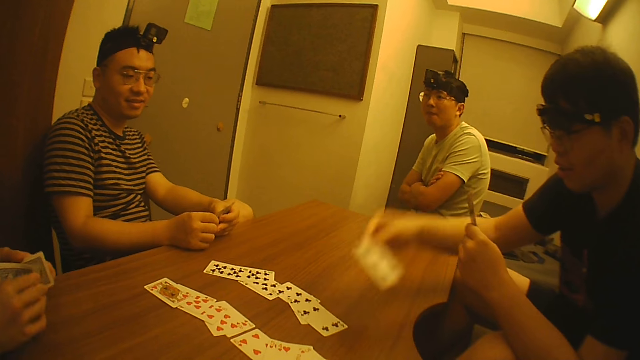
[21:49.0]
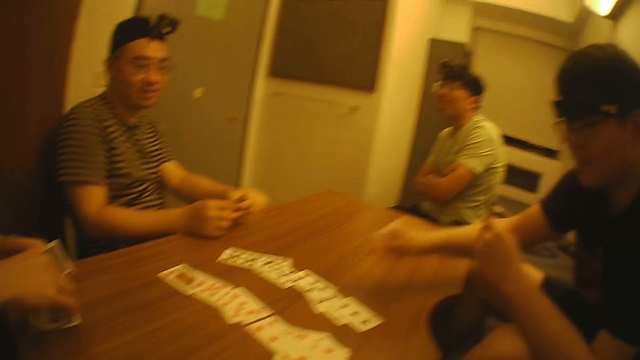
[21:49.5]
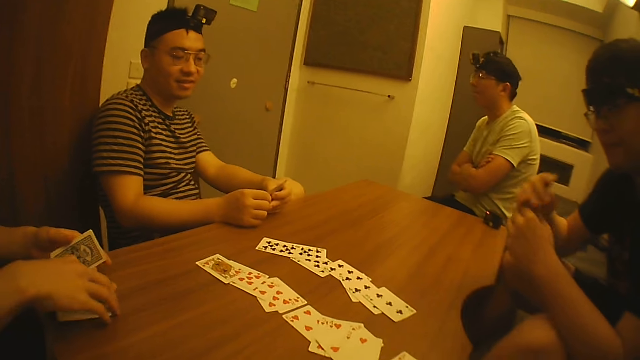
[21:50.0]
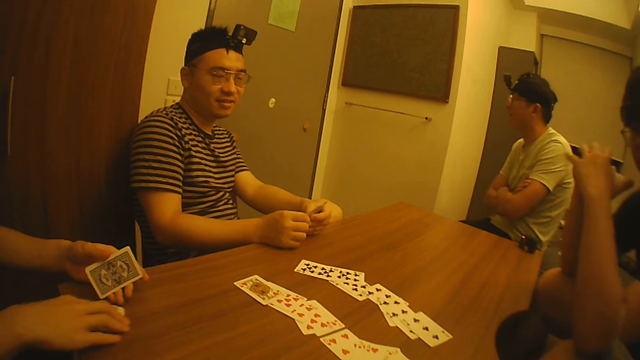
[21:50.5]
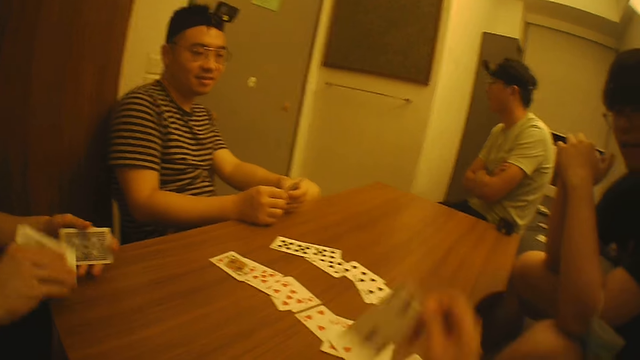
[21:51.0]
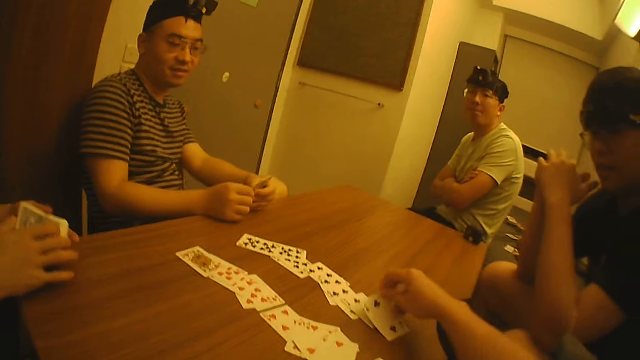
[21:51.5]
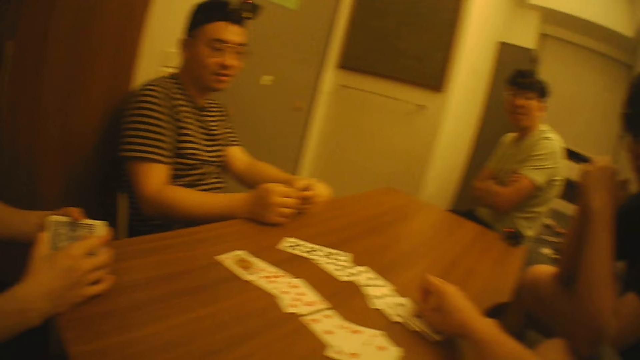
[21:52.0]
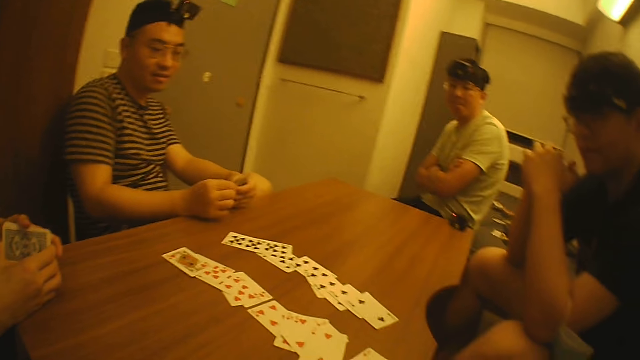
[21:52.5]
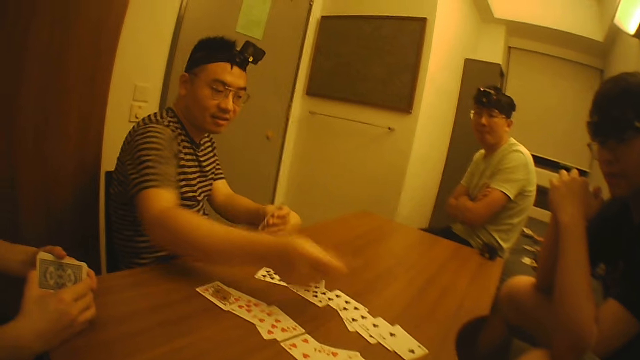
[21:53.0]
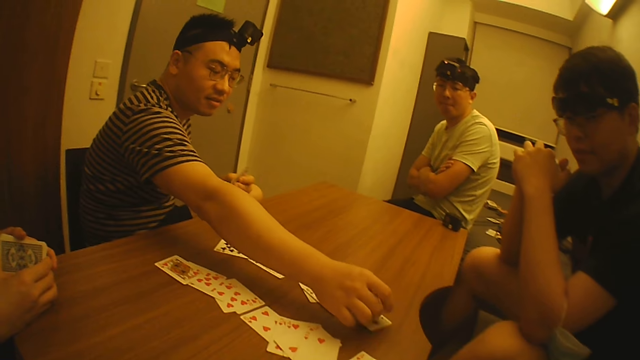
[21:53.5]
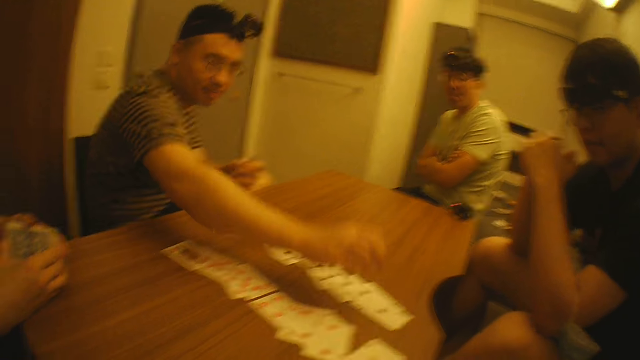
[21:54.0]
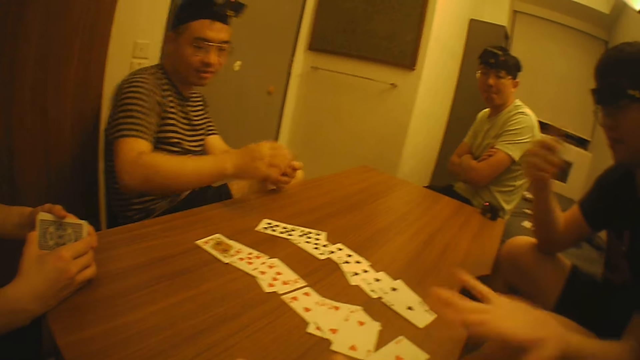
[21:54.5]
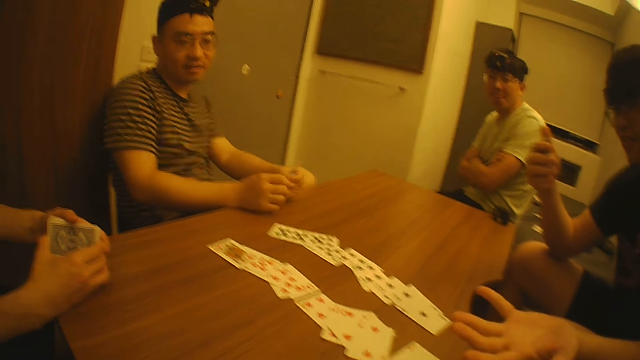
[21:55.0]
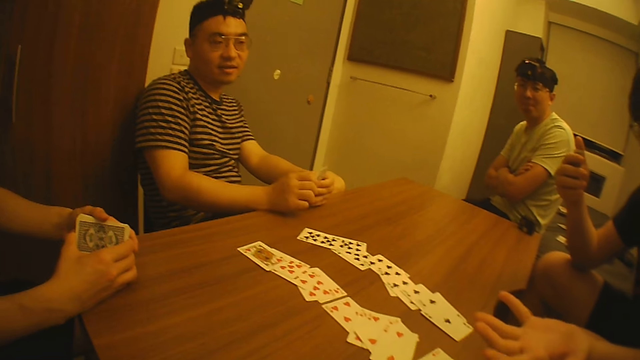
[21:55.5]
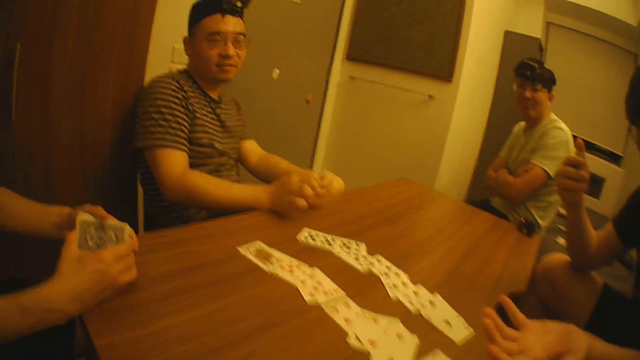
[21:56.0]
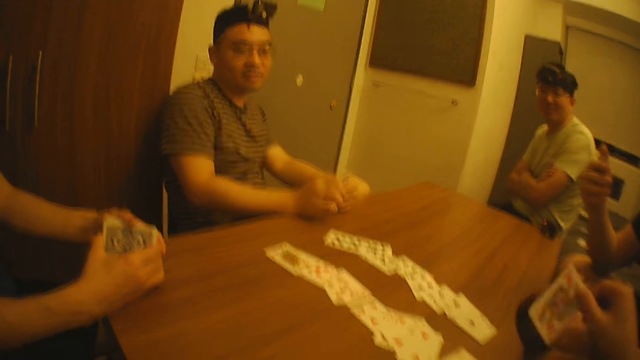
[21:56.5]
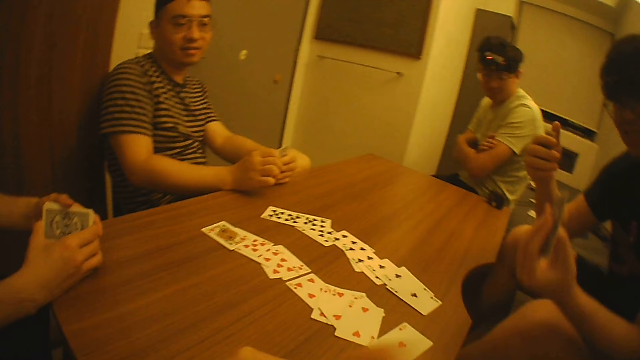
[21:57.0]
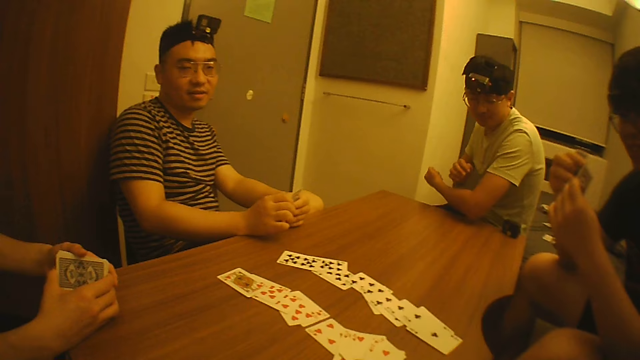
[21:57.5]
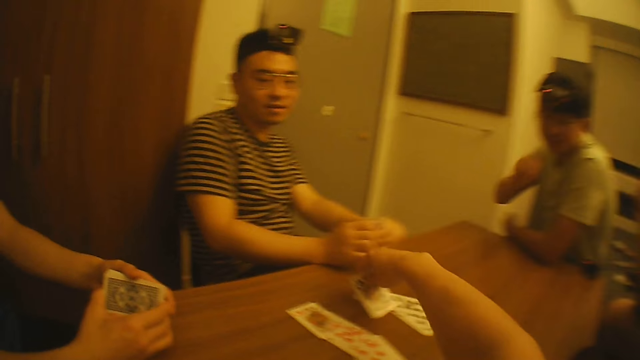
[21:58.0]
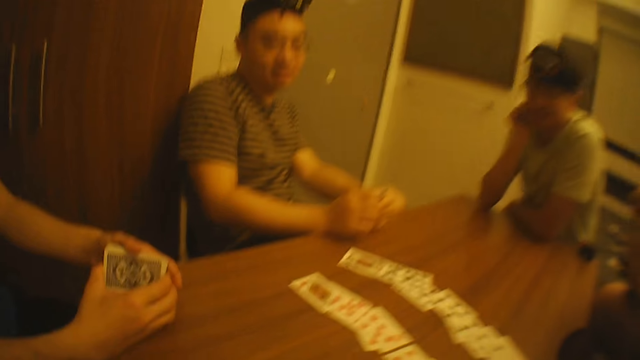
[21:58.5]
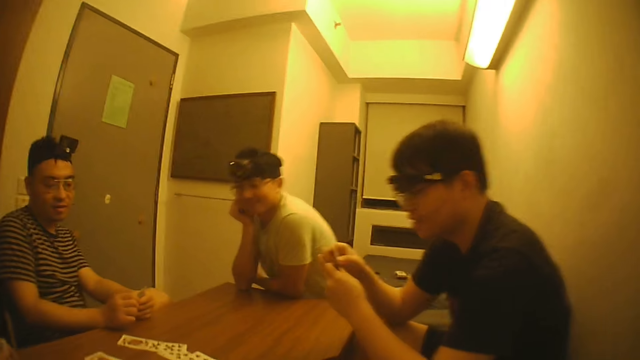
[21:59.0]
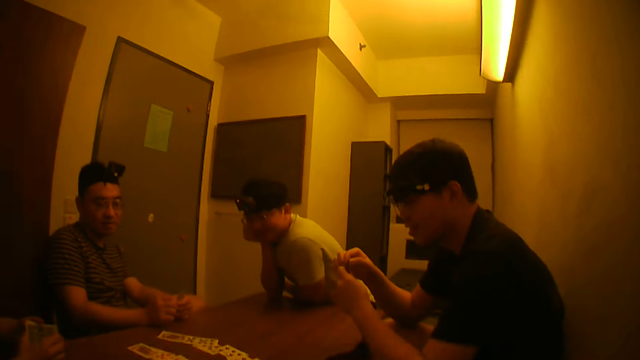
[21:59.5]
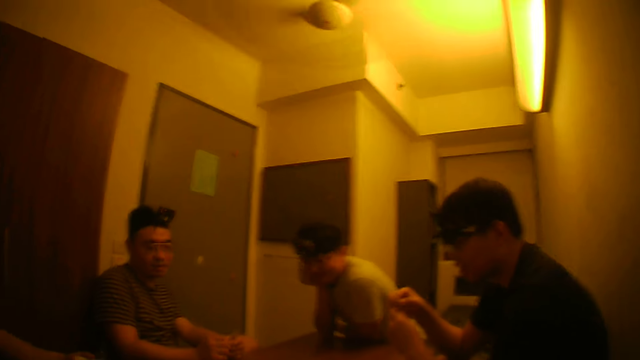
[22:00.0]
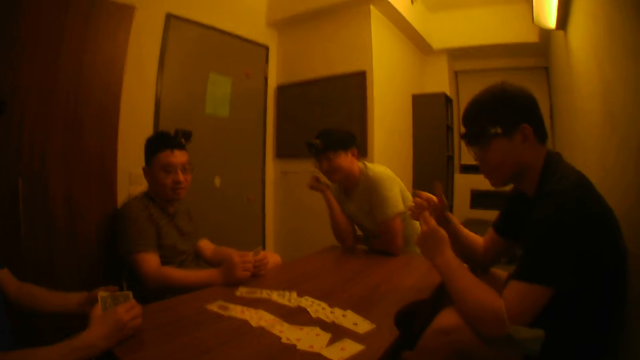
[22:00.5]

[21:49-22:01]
A man drops a card on the table with his right hand. The camera wearer drops a card on the table with his right hand. Another man drops a card on the table with his right hand. The camera wearer passes a card to the first man with his right hand. He drops a card on the table with his right hand.

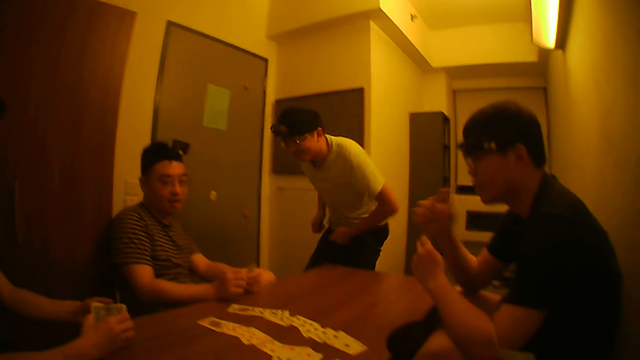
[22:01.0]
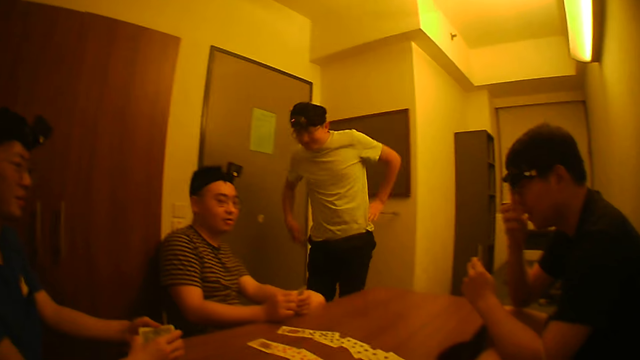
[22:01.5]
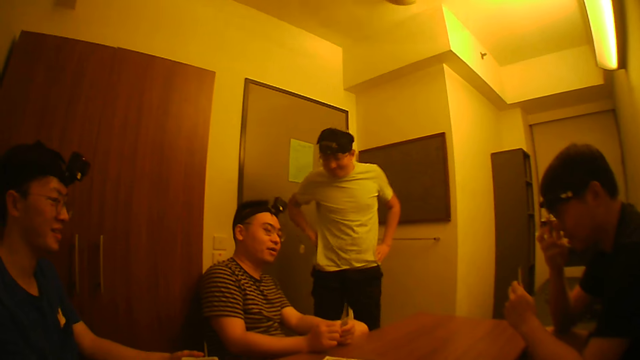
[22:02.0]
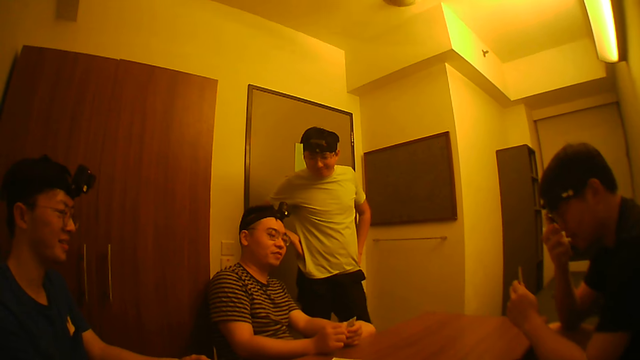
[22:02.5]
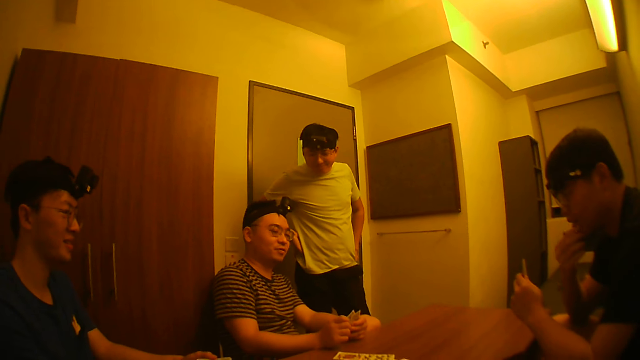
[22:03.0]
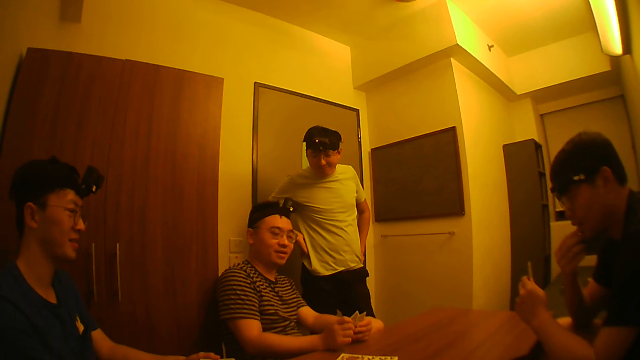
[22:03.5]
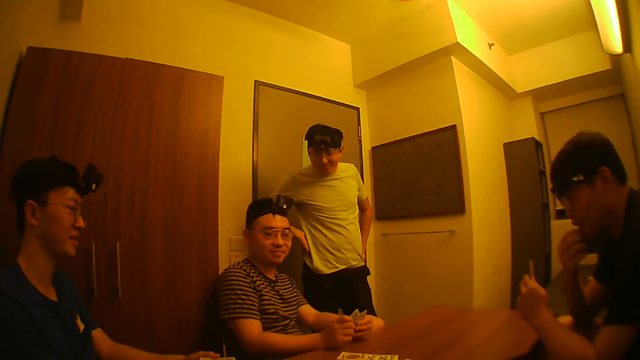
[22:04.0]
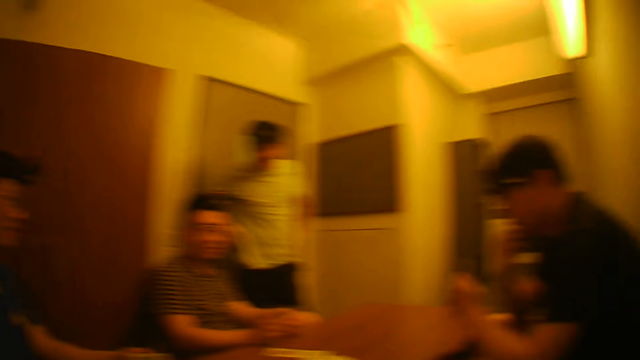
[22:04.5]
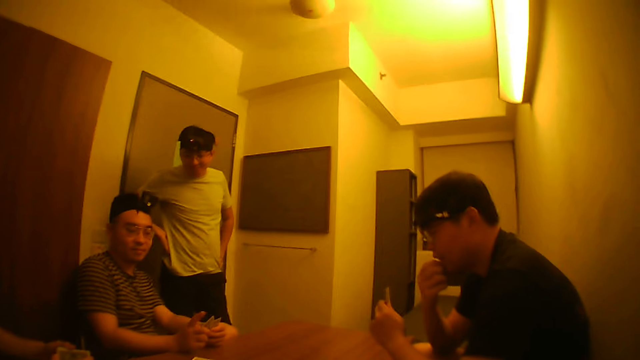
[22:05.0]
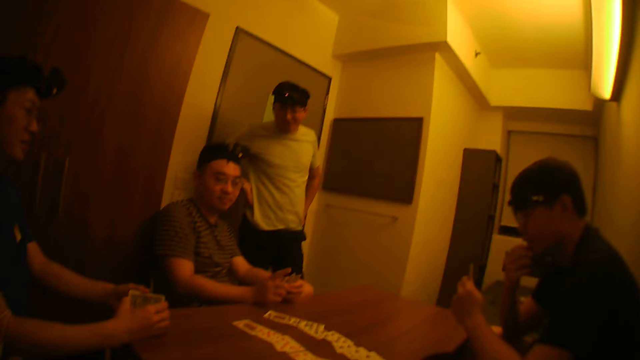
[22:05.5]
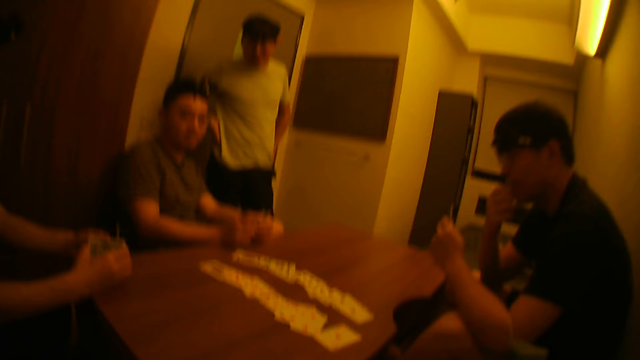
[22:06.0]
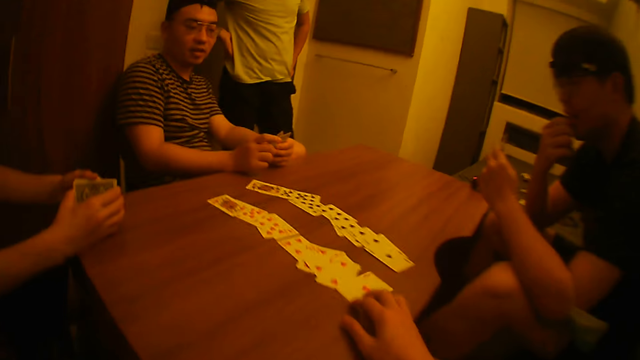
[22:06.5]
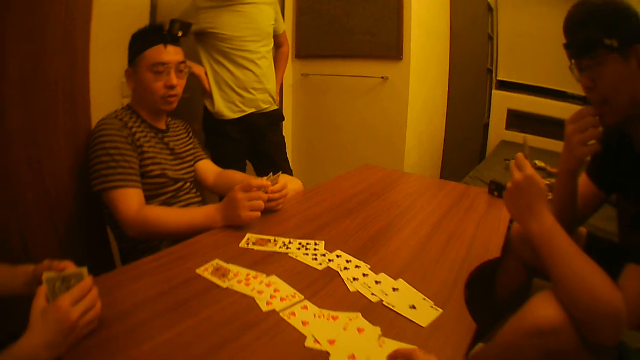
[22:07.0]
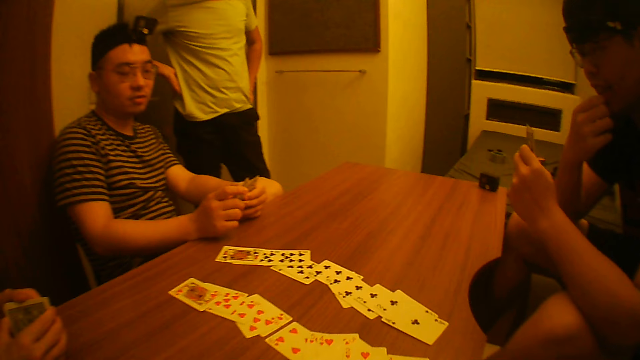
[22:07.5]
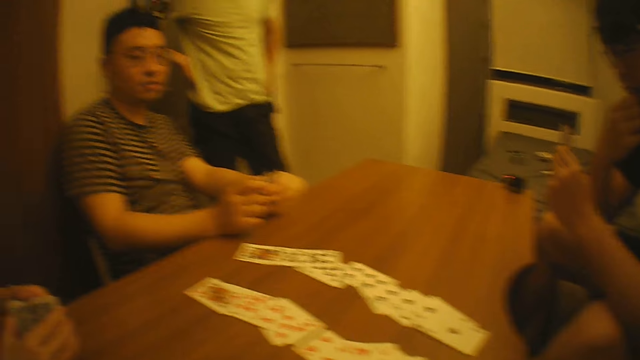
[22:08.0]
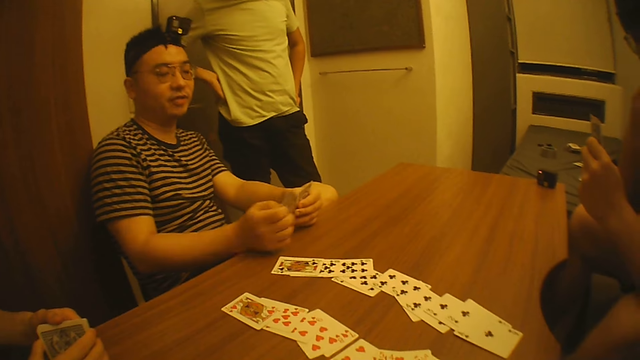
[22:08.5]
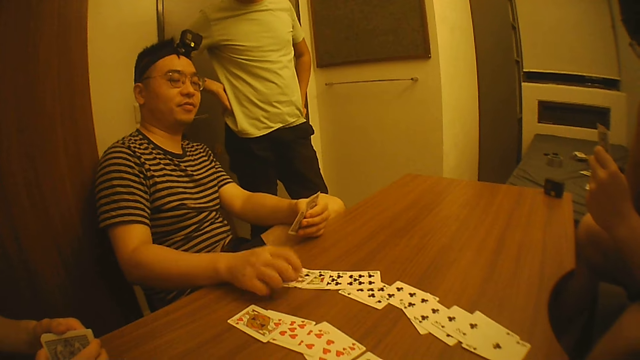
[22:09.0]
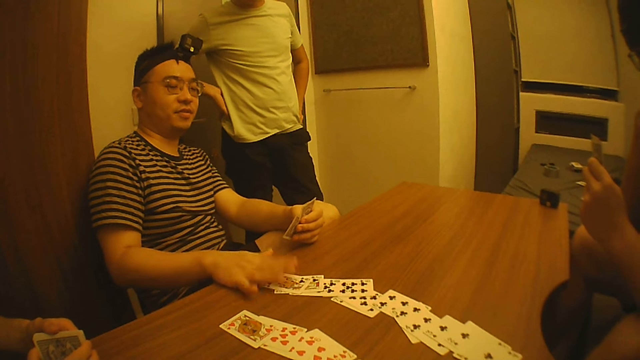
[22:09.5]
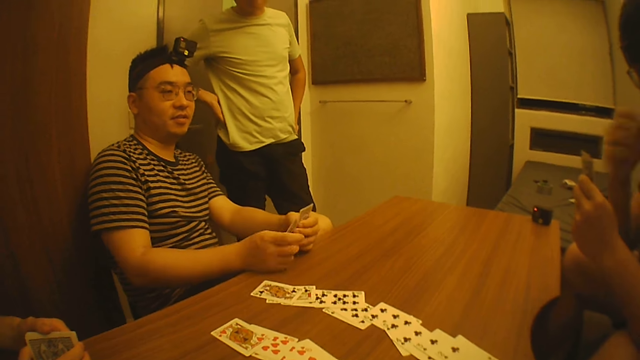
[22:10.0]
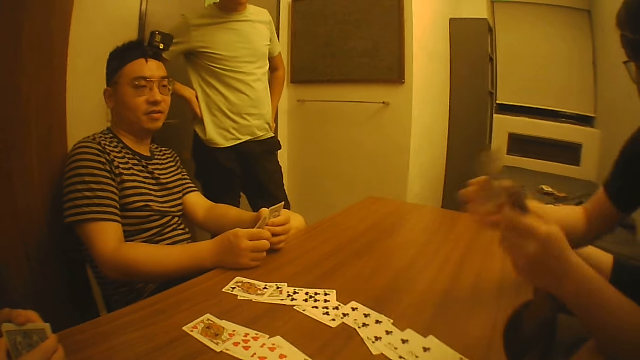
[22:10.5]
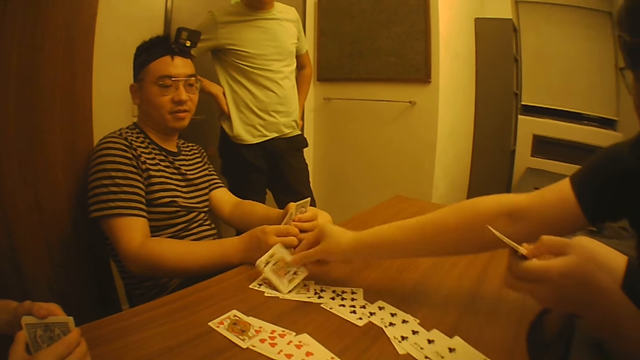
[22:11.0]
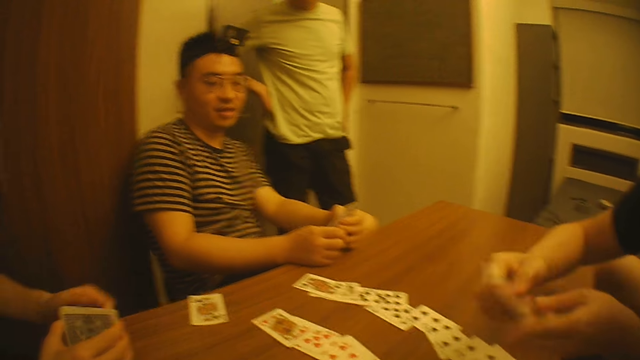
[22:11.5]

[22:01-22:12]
A man stands beside another man. The camera wearer touches the card on the table. The other man drops a card on the table with his right hand. A third man drops a card on the table with his right hand. He takes a card from his left hand with his right hand.
